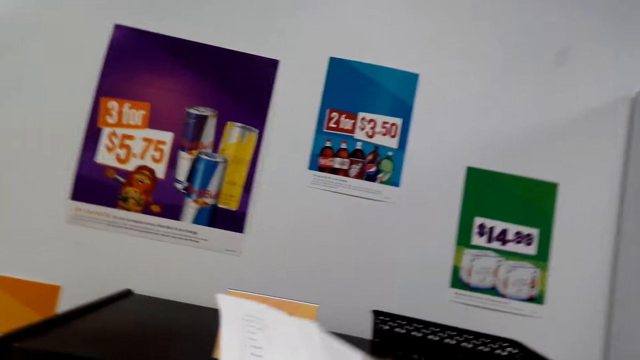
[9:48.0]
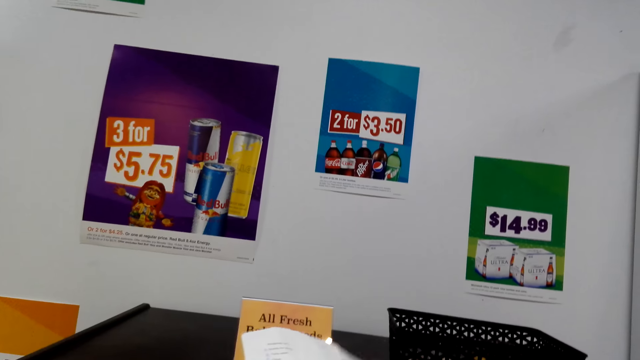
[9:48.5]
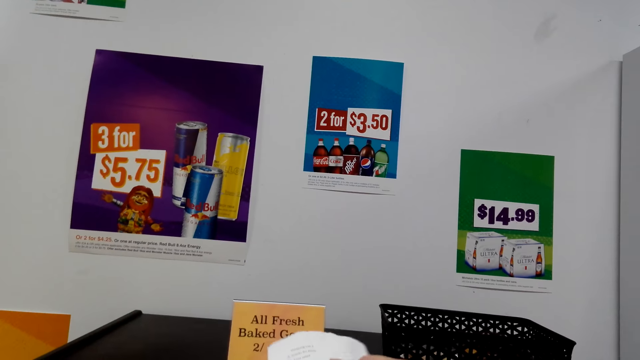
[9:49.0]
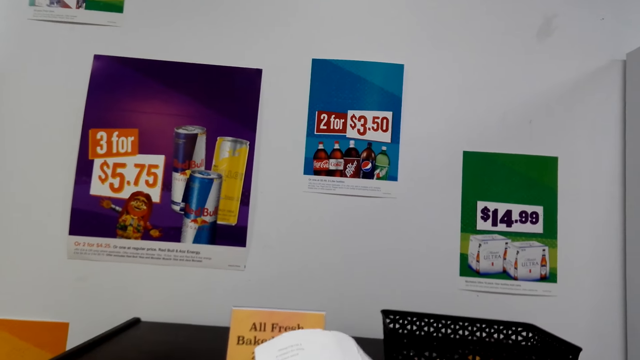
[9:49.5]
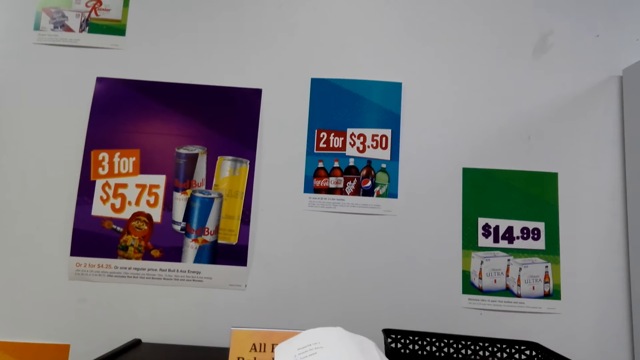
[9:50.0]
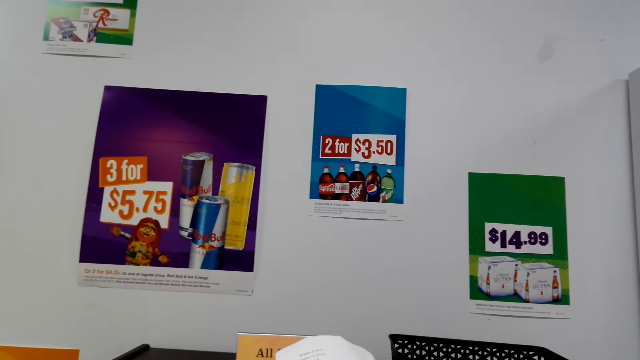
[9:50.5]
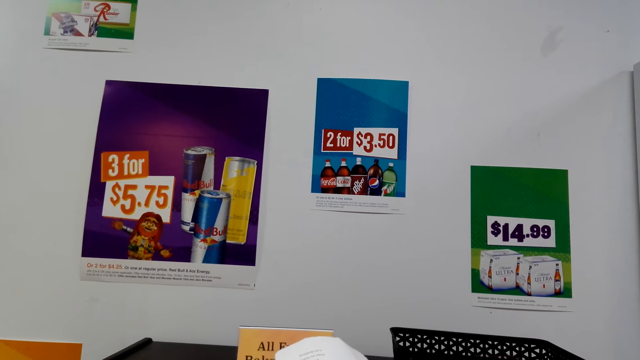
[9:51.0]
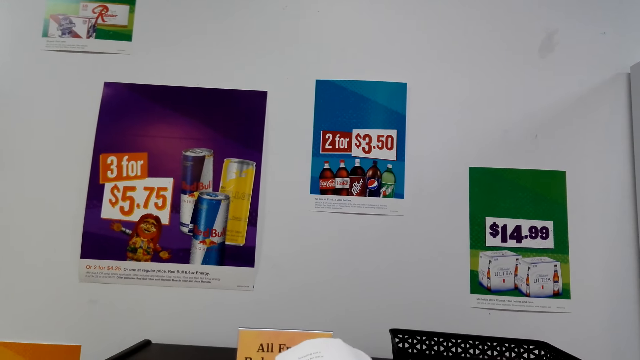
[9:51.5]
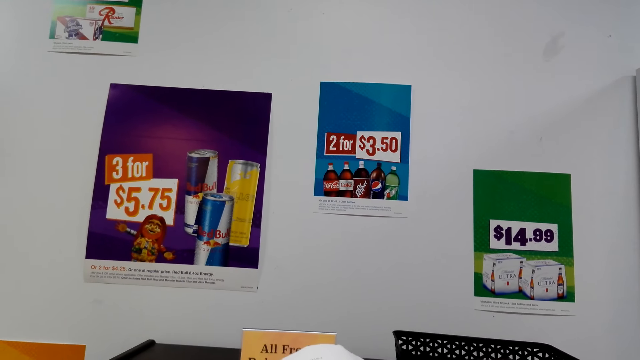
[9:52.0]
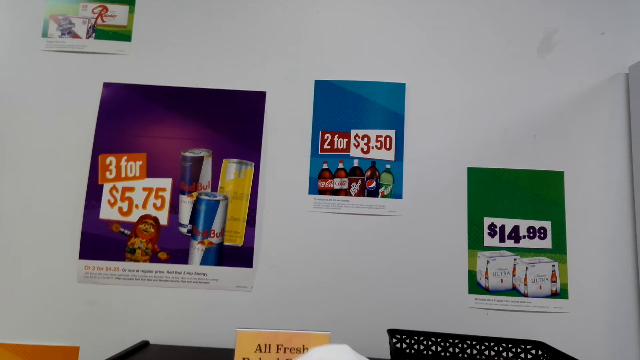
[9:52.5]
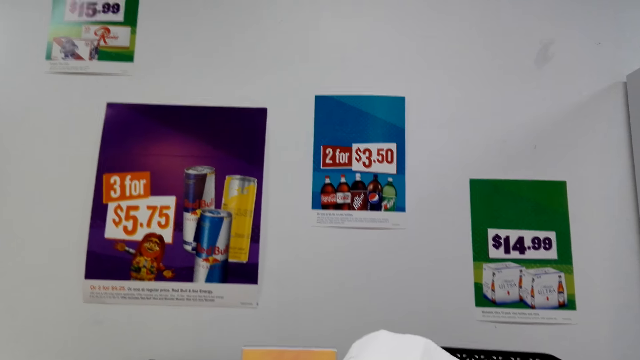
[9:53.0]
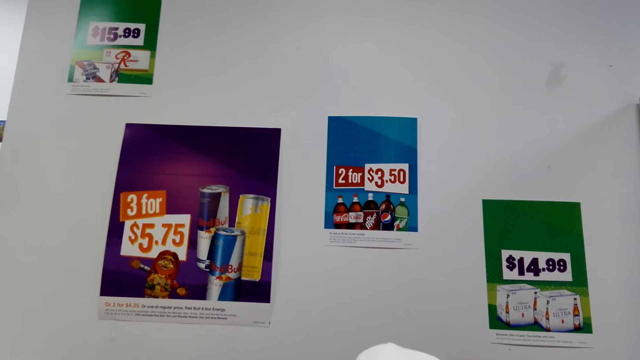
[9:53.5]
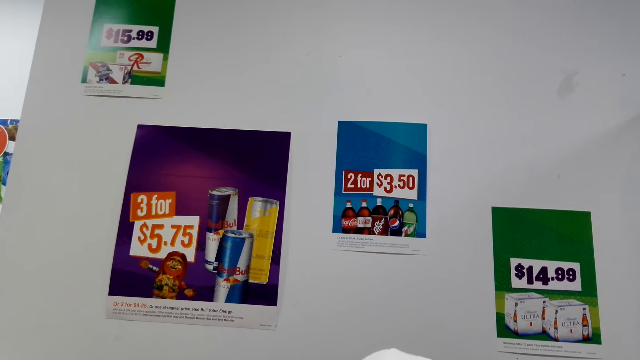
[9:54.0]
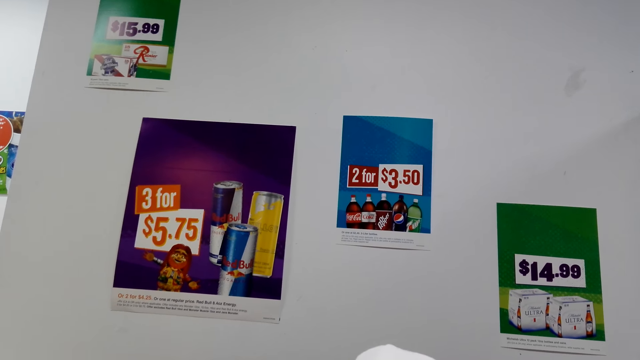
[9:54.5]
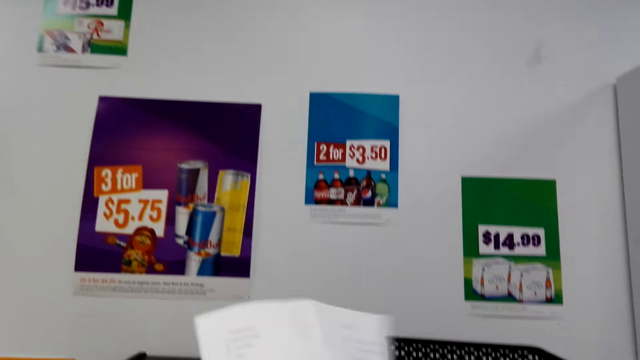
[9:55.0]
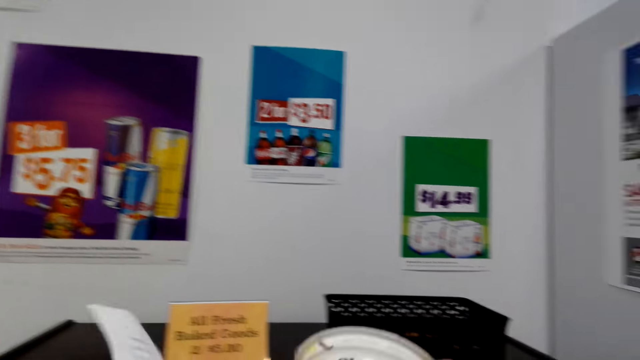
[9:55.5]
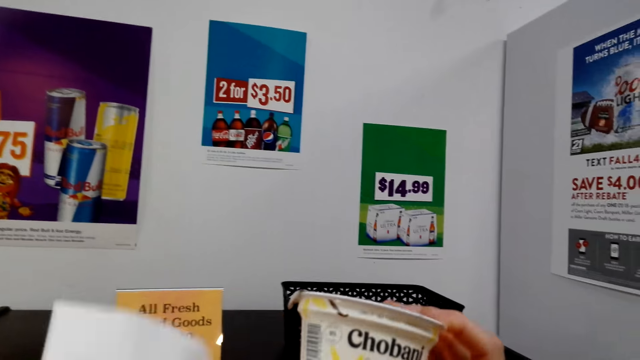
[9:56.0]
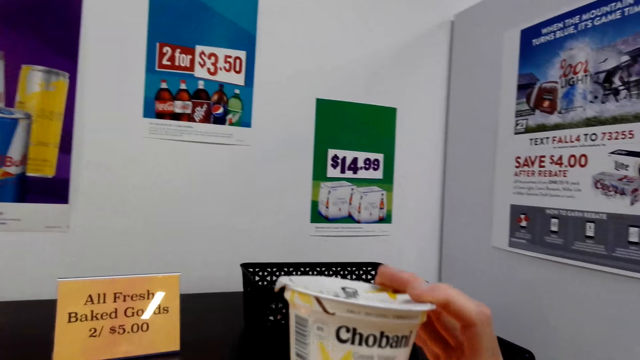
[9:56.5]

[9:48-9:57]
The camera wearer lifts the paper. They talk and lift the yoghurt.

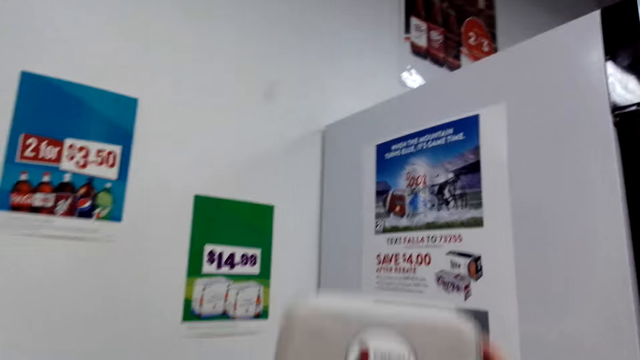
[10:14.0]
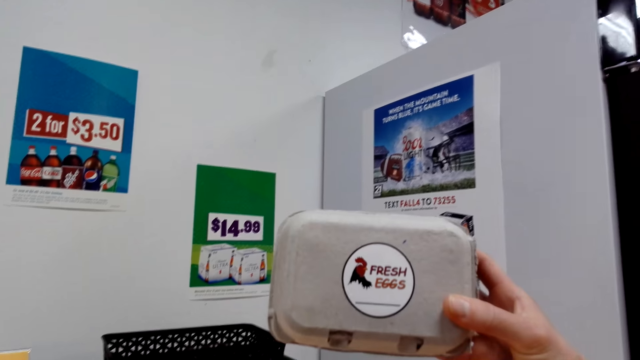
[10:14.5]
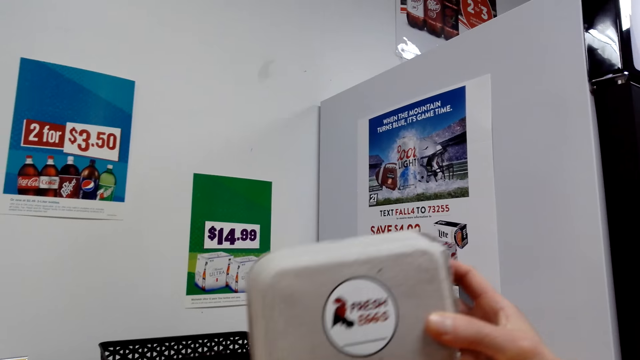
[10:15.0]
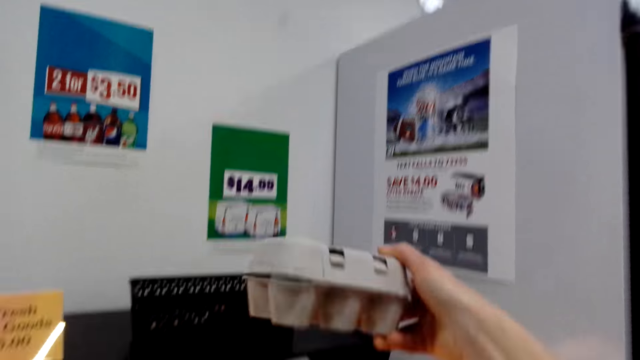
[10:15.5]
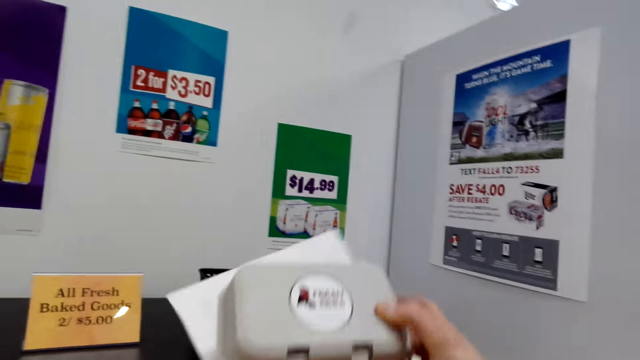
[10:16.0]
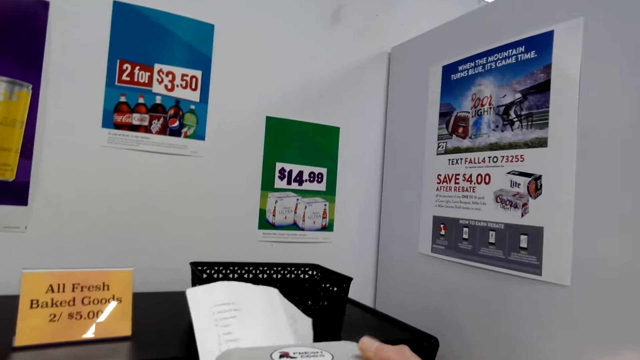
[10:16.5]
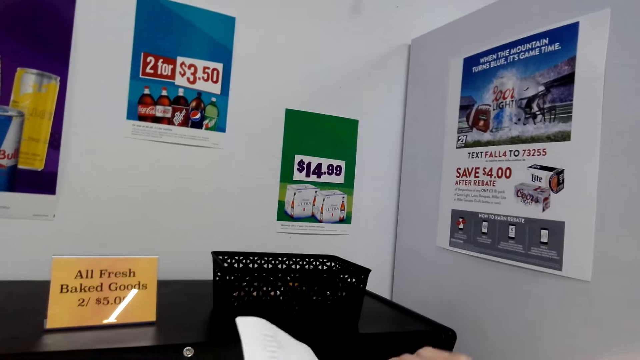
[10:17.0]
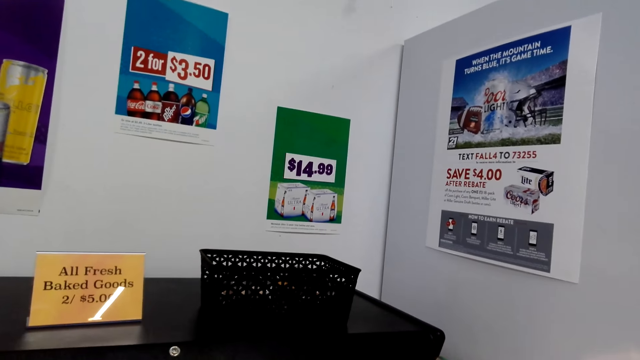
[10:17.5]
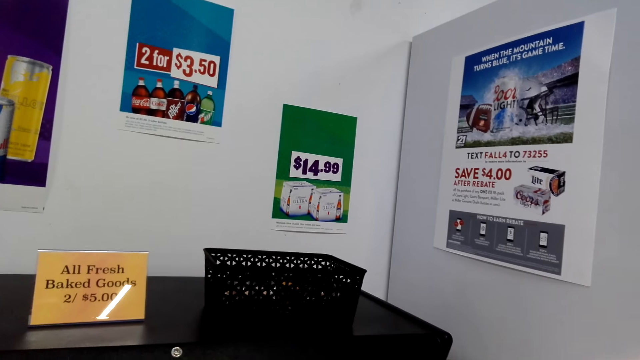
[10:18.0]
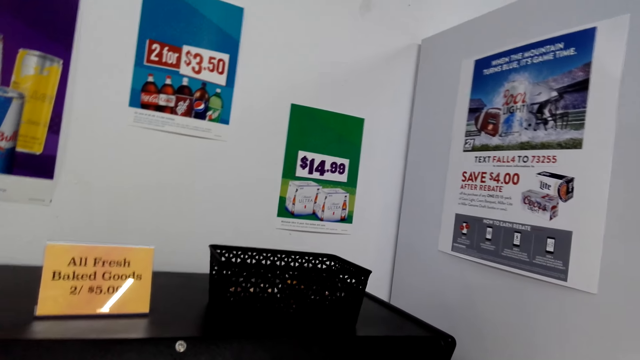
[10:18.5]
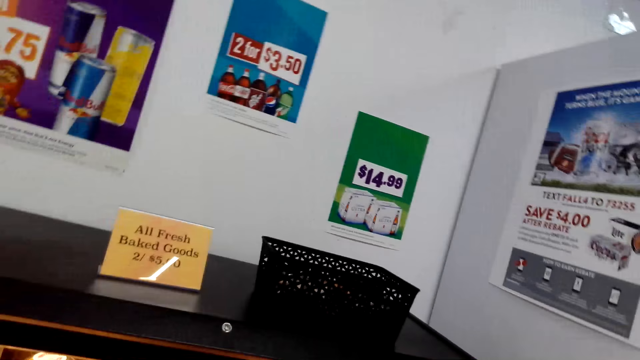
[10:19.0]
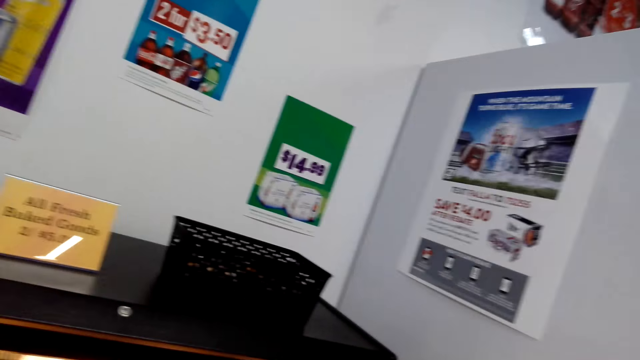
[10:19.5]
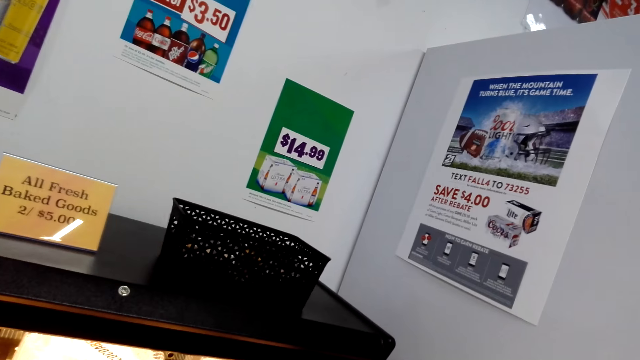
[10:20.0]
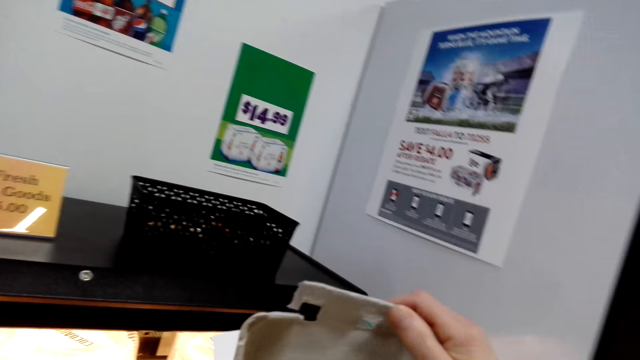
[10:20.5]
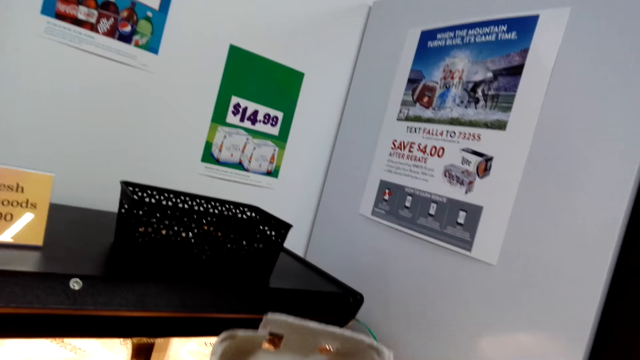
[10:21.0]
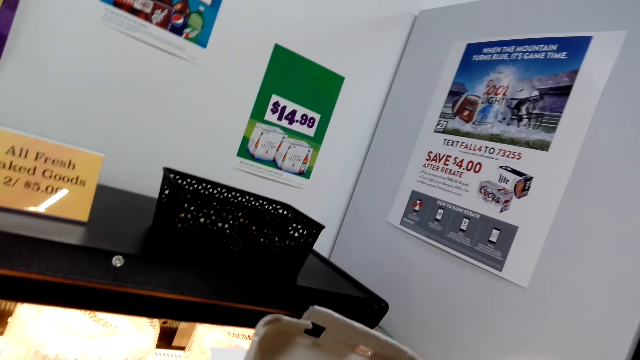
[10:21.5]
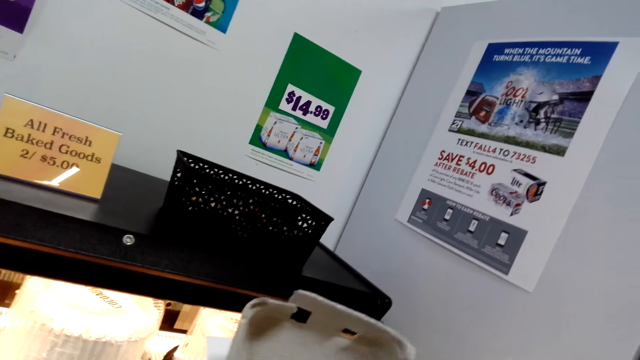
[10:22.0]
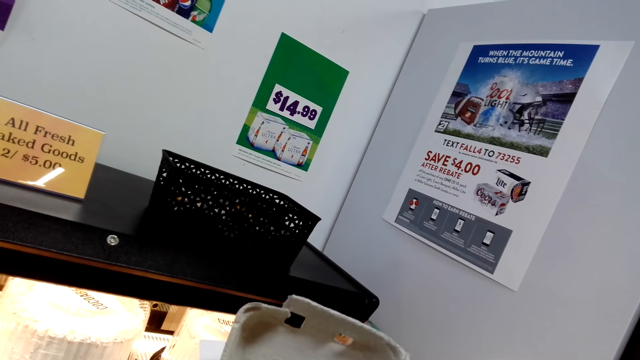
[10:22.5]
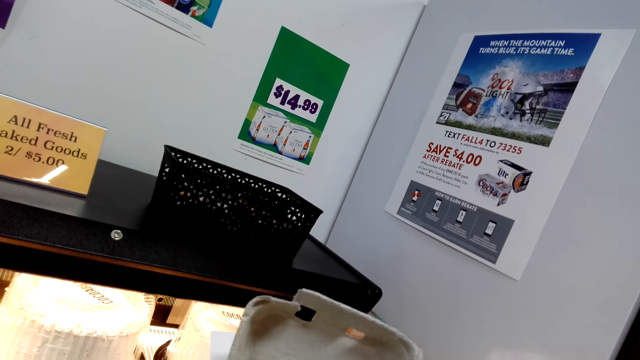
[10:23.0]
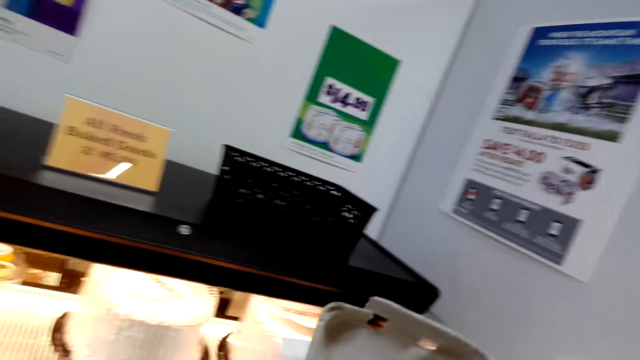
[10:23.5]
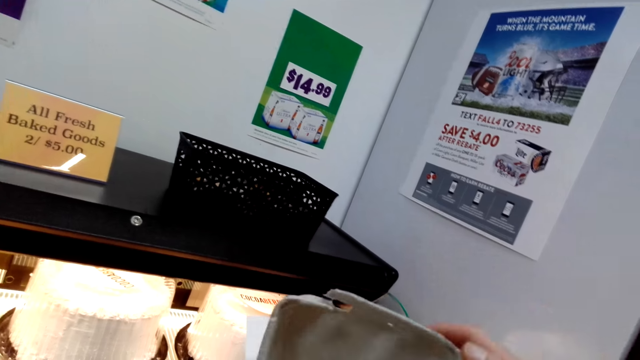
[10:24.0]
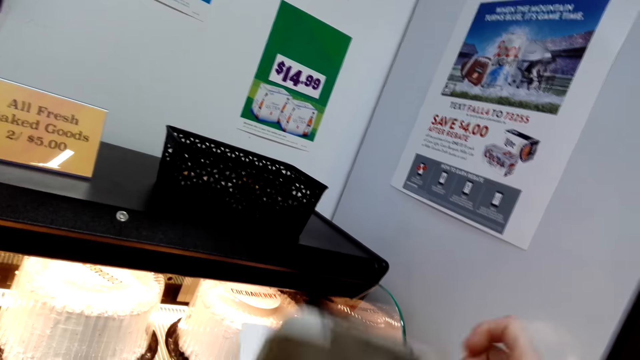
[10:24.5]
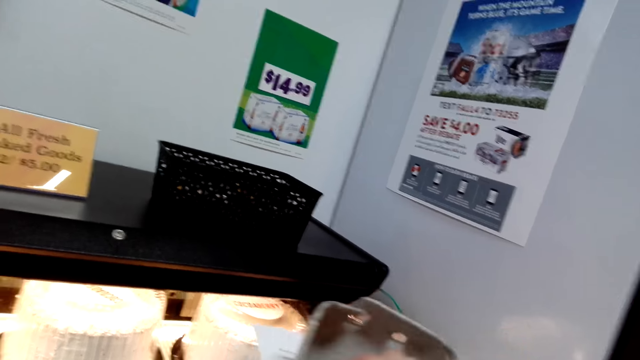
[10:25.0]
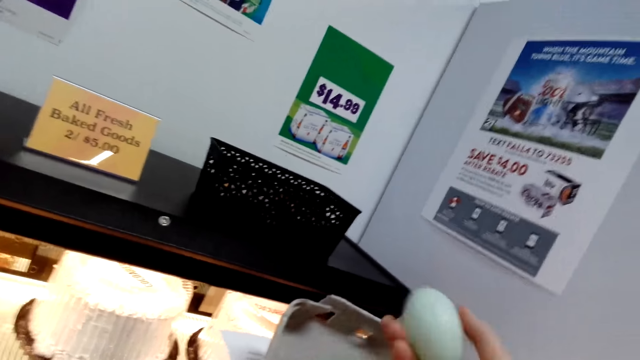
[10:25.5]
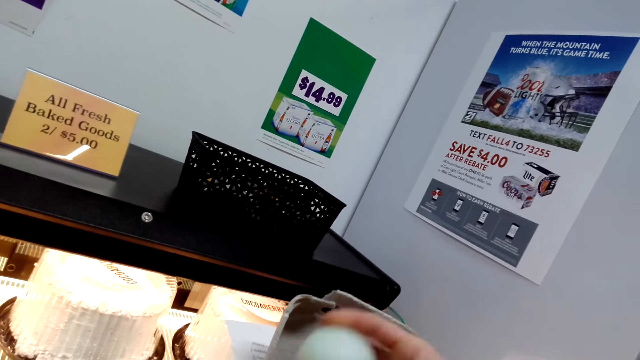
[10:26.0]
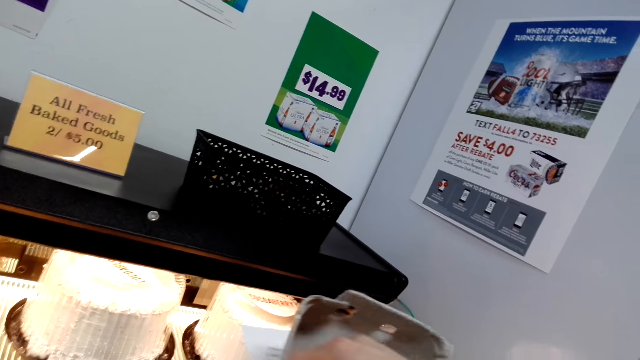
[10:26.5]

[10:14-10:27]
The camera wearer picks a fresh egg. They lift the egg dish. They drop the eggs. They open the egg tray. They look around and move the hand. They pick the egg.
